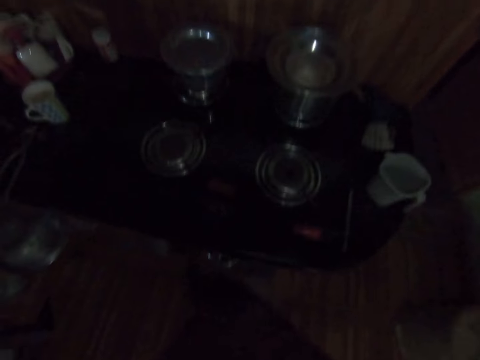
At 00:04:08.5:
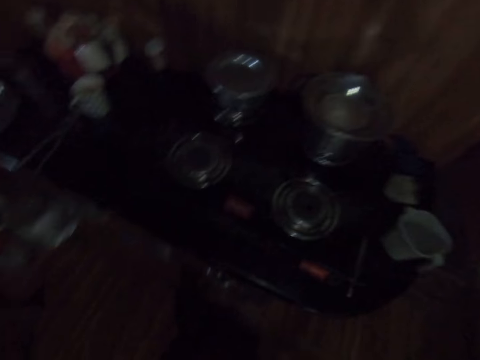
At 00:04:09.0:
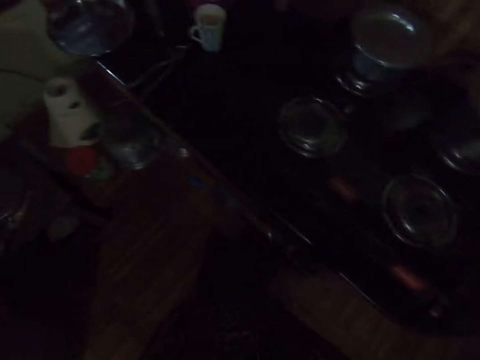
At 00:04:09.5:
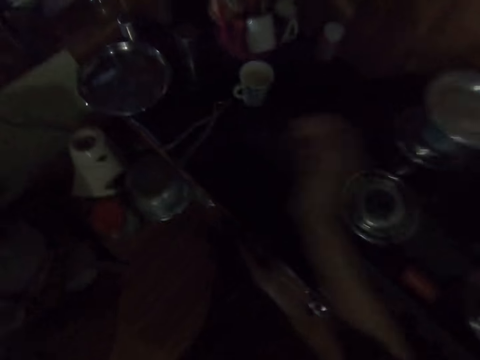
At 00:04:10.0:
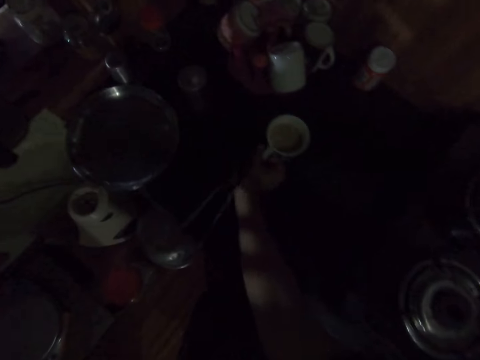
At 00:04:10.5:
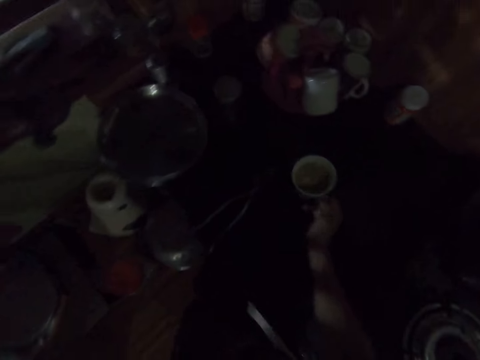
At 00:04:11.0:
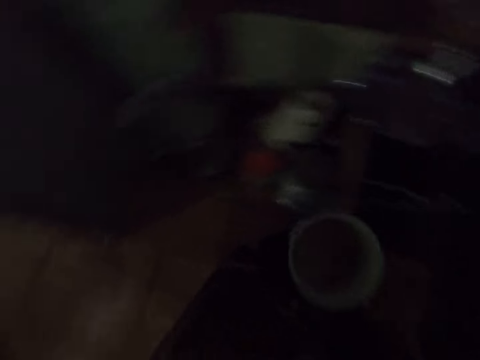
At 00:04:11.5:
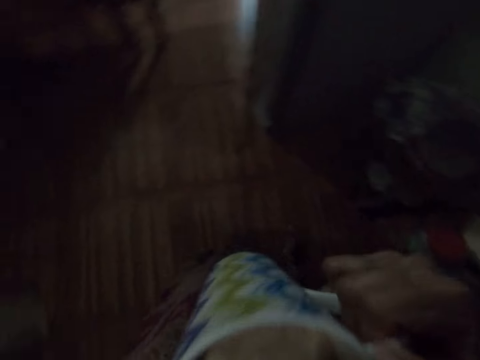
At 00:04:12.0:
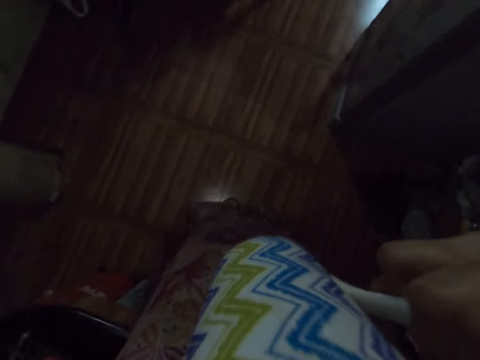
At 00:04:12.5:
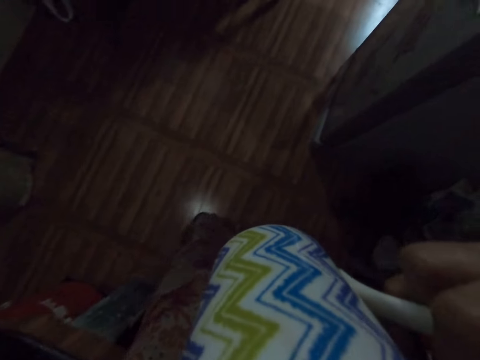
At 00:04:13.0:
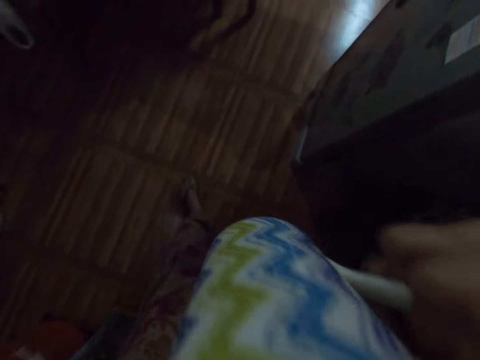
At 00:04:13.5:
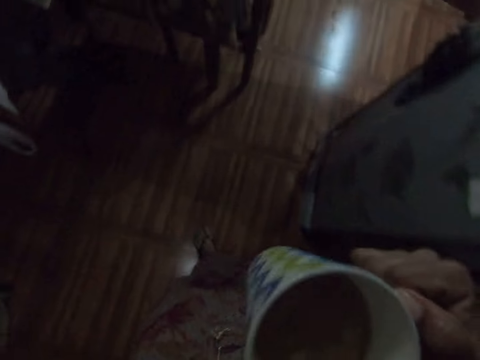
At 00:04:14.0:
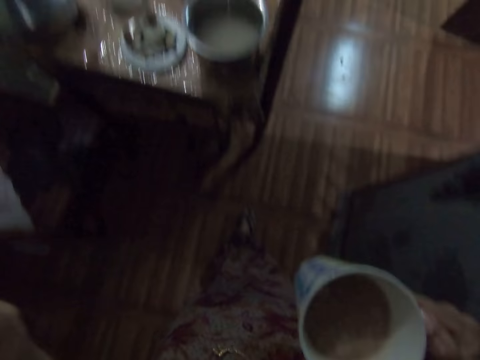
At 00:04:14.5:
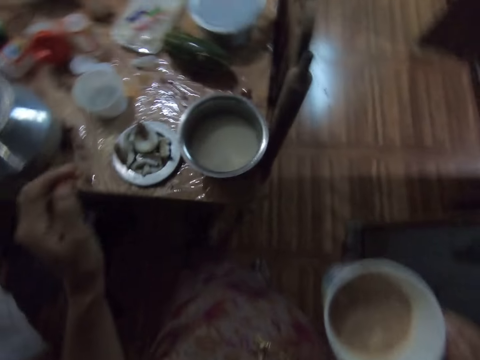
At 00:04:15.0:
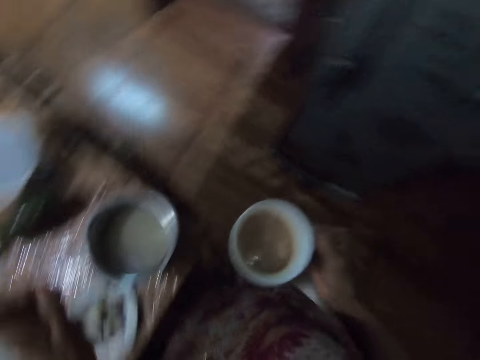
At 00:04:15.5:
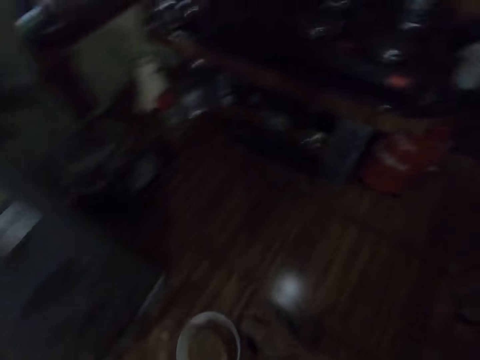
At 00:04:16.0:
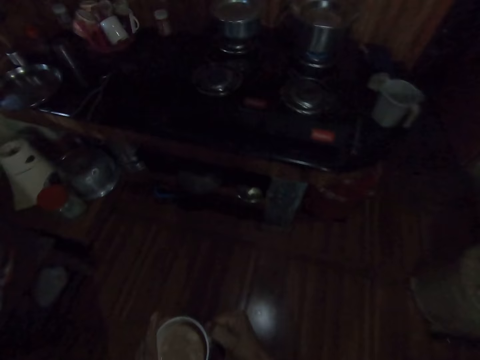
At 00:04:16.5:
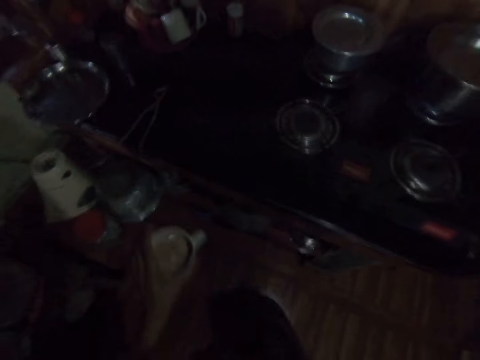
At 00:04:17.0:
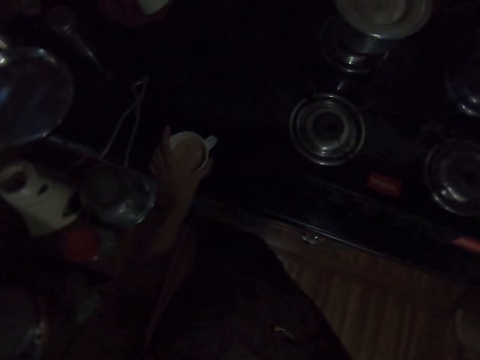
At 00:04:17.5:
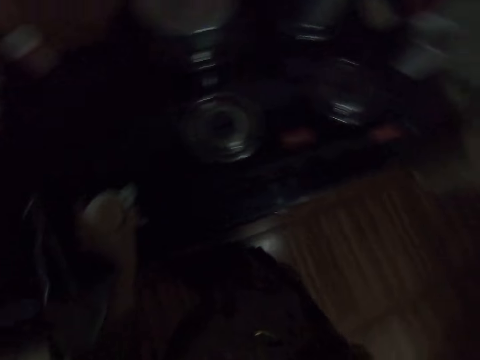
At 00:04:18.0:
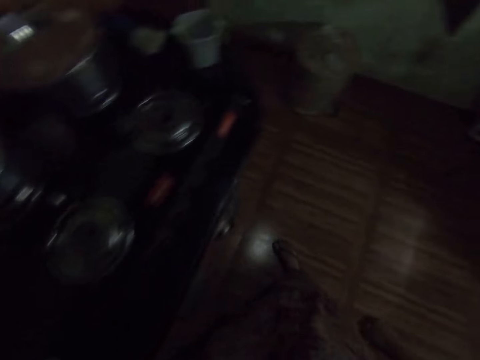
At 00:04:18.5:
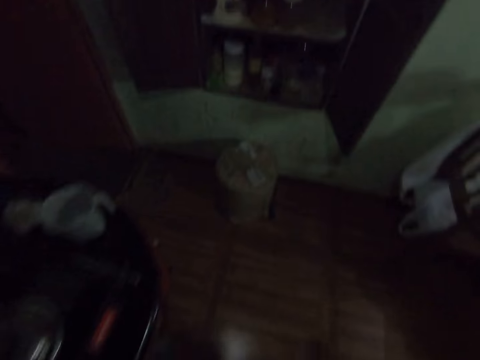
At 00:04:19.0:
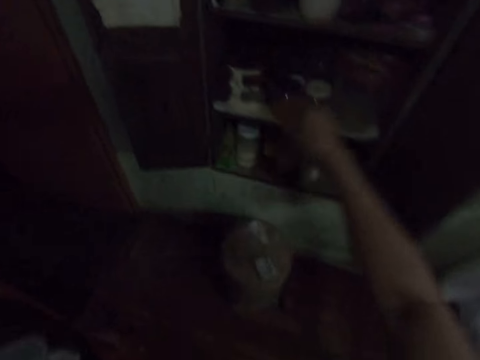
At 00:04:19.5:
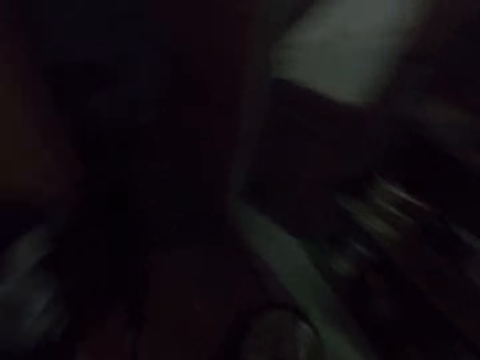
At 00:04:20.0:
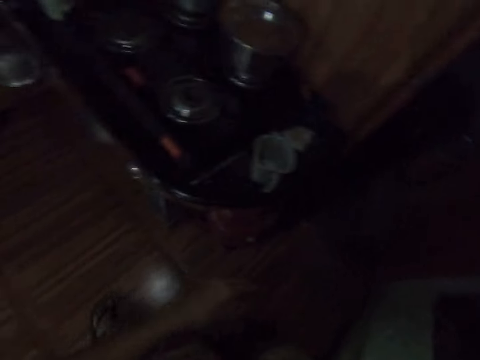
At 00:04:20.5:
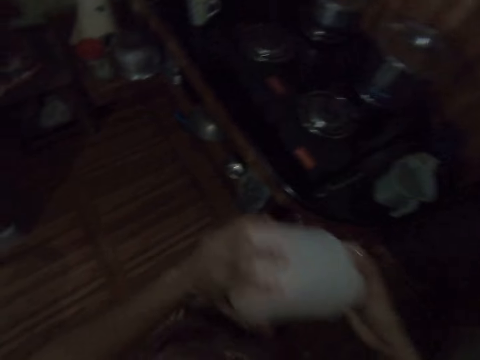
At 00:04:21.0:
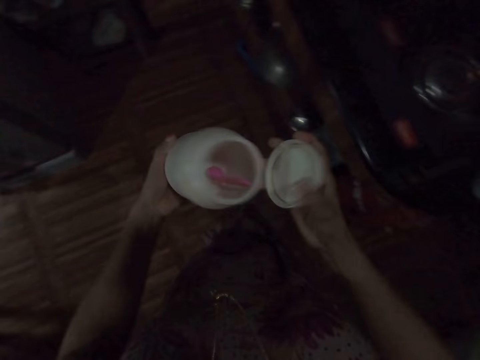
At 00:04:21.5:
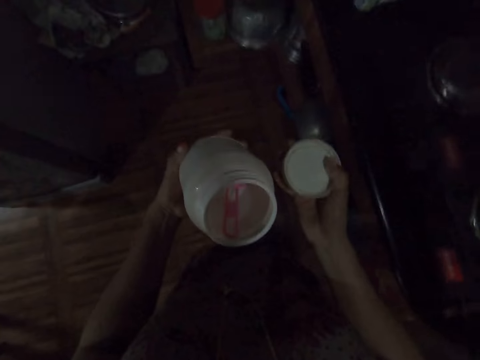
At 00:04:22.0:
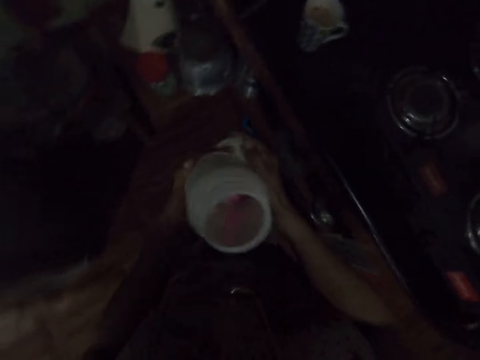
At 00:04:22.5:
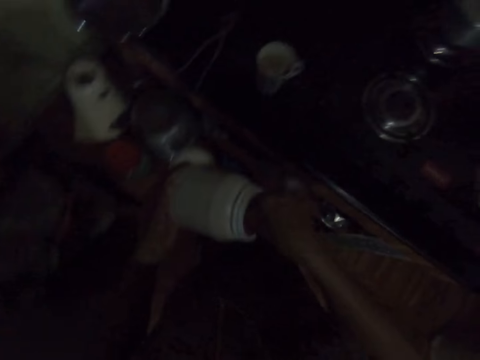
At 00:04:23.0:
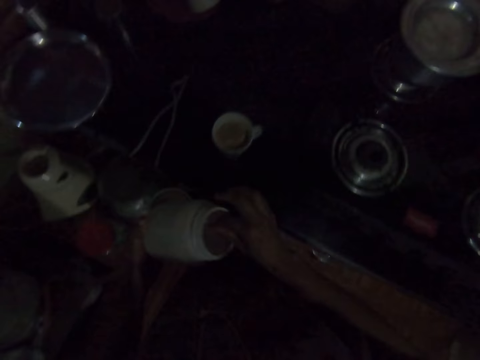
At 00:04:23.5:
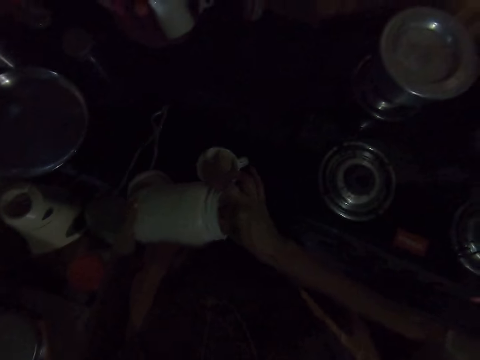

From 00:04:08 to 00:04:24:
The camera wearer picks up the mug from the slab with her right hand. She drinks coffee or tea from the mug in her right hand. She walks. She passes the mug to her left hand. She drops the mug on the slab with her left hand. She walks. She grabs a container of sugar from the cabinet with her right hand. She opens the container of sugar with her right hand. She passes the container lid to her left hand.

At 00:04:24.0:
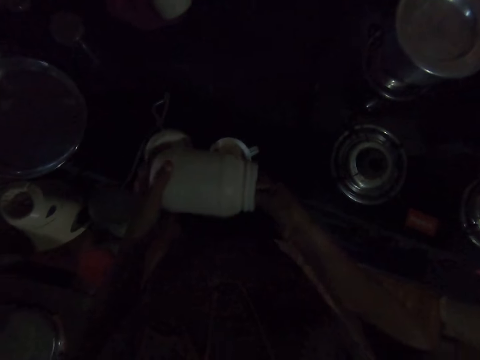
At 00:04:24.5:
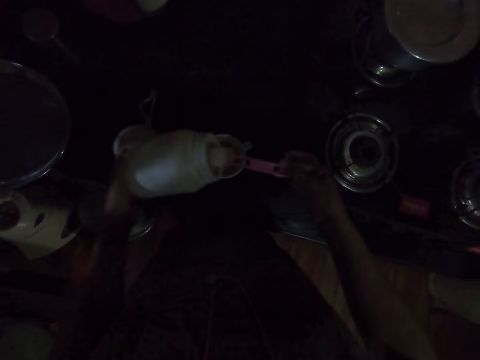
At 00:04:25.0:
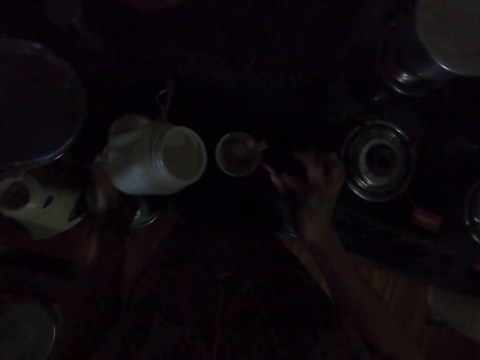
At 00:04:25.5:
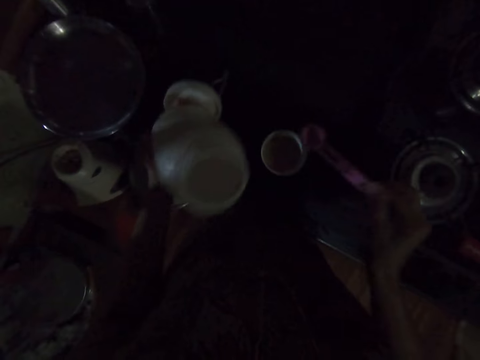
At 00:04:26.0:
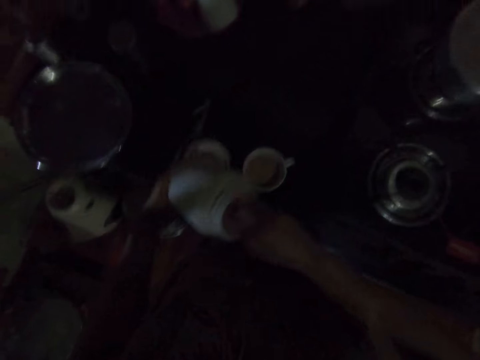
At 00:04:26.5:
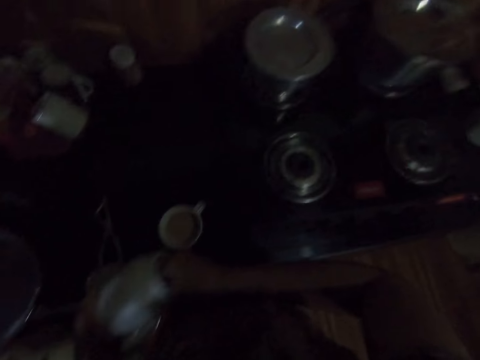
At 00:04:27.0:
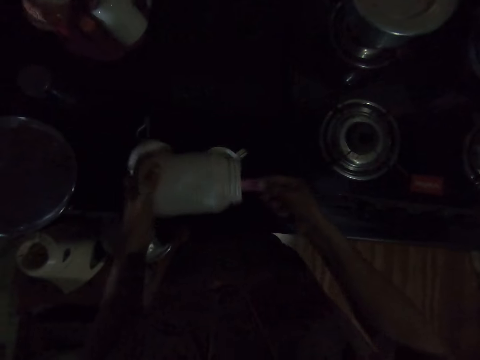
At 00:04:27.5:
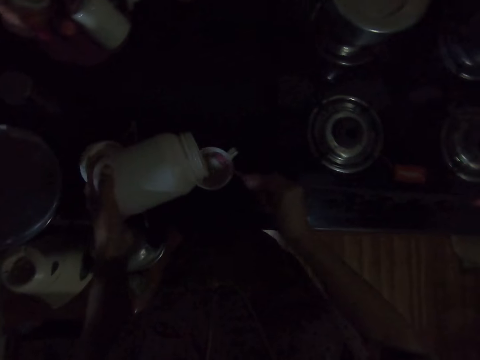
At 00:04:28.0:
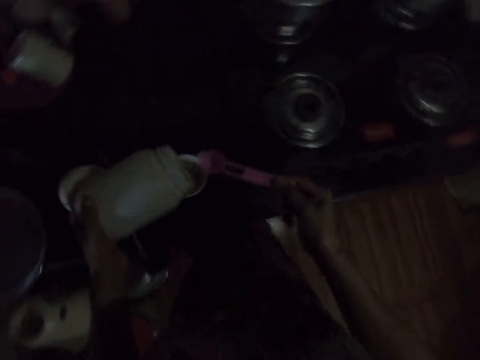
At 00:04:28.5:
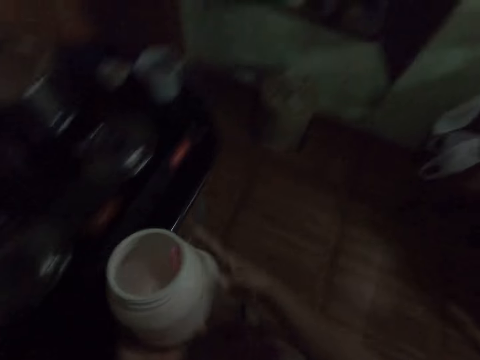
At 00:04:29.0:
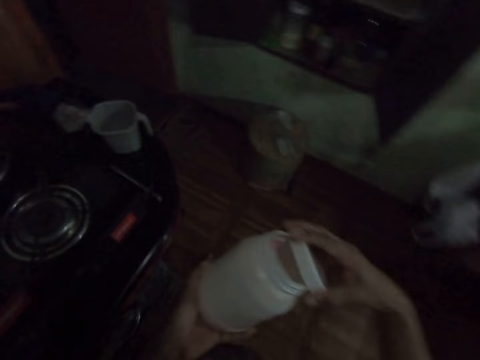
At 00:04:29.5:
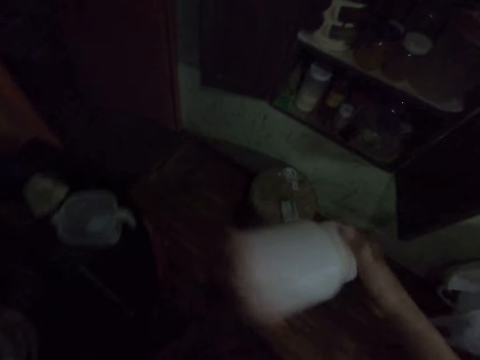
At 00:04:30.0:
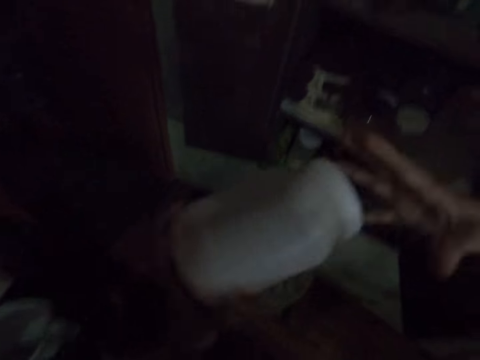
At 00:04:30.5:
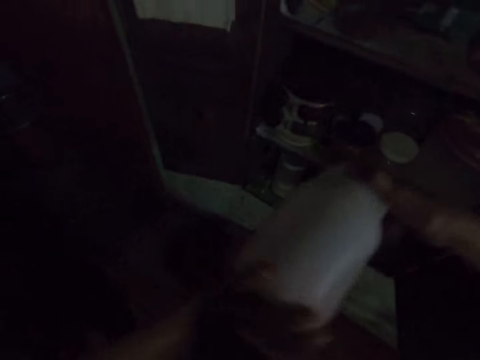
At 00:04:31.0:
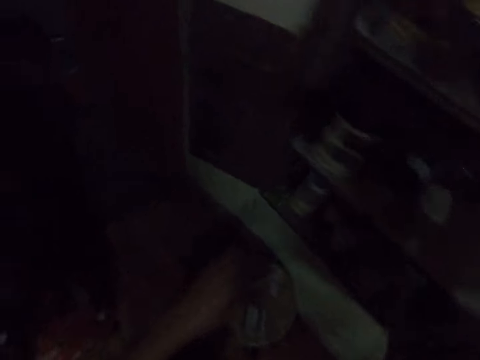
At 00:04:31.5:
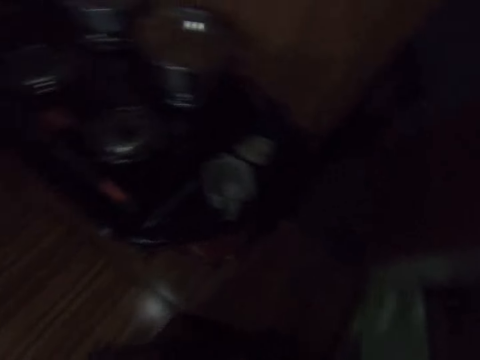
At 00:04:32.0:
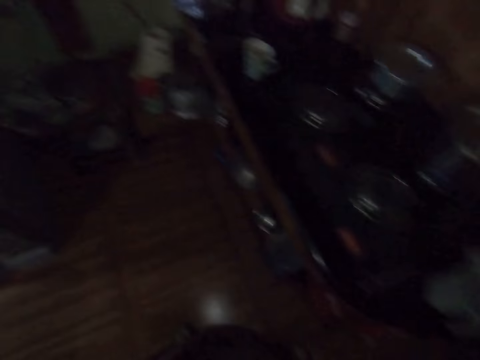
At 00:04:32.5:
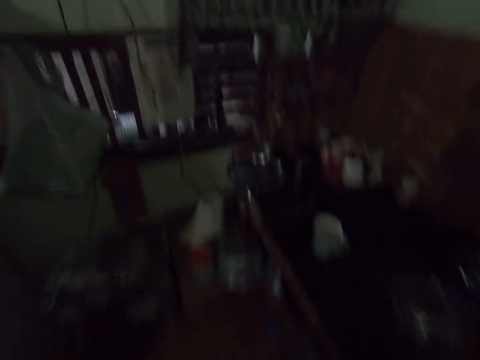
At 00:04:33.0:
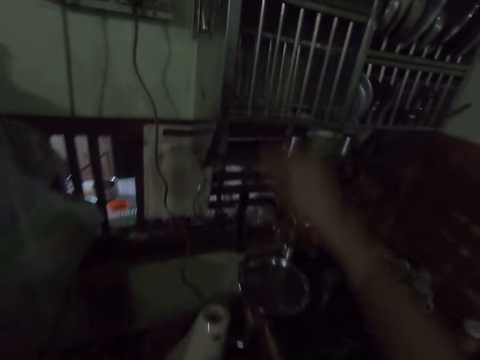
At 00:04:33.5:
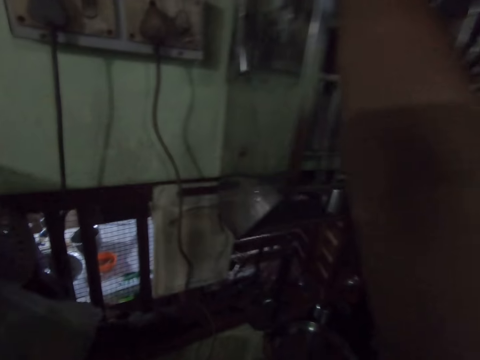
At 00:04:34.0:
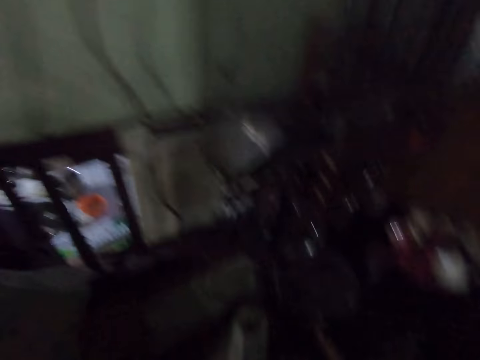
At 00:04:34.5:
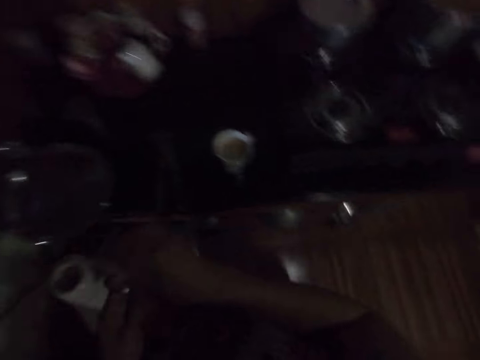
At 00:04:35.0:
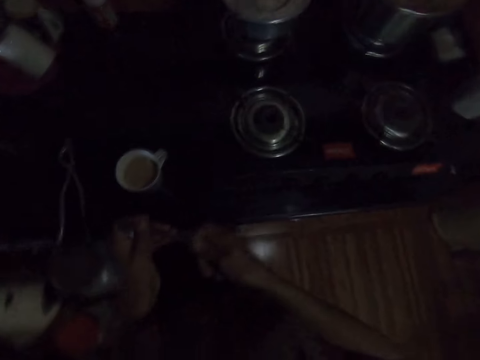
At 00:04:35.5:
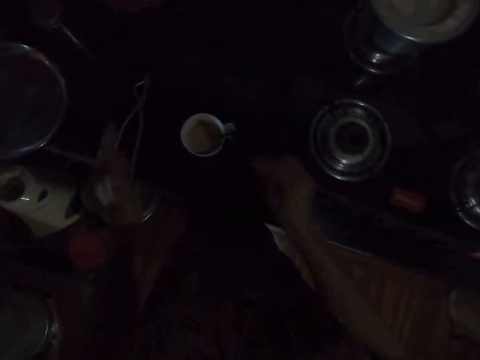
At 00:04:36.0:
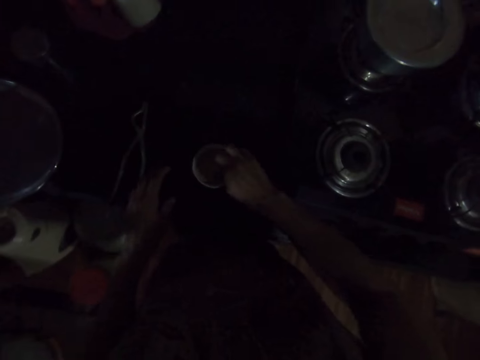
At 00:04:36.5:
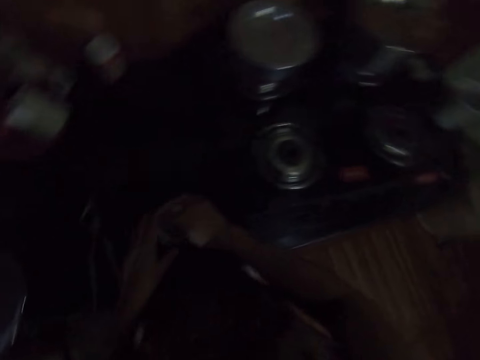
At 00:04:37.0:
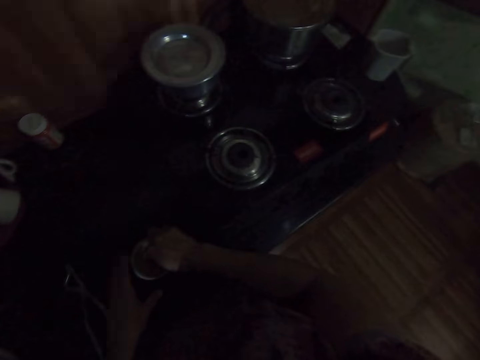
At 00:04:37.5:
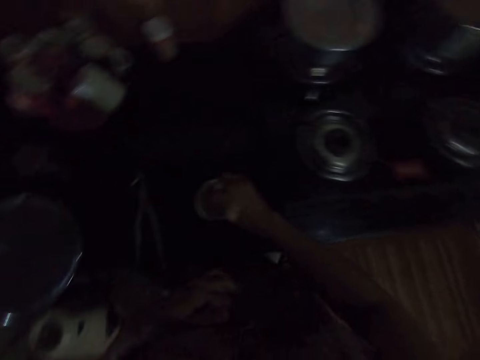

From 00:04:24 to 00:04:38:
The camera wearer scoops sugar from the container of sugar with a measuring spoon in her right hand. She holds a spoon. She pours sugar in the mug with the measuring spoon in her right hand. She shakes the container of sugar in her left hand. She scoops sugar from the container of sugar with the measuring spoon in her right hand. She pours sugar in the mug with the measuring spoon in her right hand. She drops the measuring spoon in the container of sugar with her right hand. She picks up the container lid from her left hand with her right hand. She covers the container with the lid in her right hand. She drops the container of sugar in the cabinet with her right hand. She walks. She grabs a spoon from a plate rack with her right hand. She cleans the spoon in her right hand with her left hand. She dips the spoon in the mug with her right hand. She stirs coffee or tea in the mug with the spoon in her right hand. She holds the mug with her left hand.
